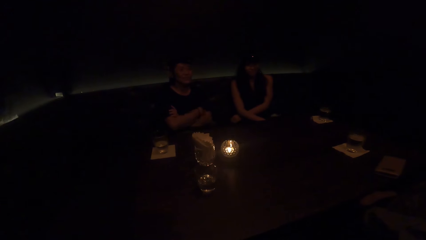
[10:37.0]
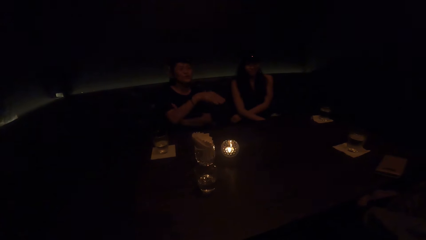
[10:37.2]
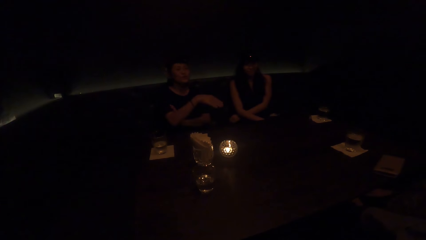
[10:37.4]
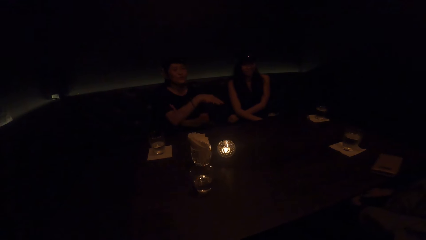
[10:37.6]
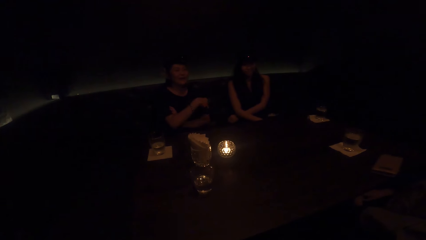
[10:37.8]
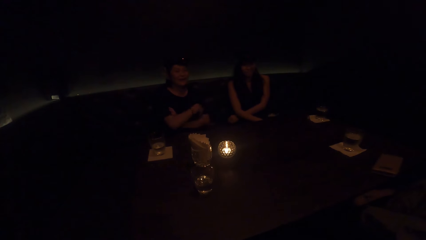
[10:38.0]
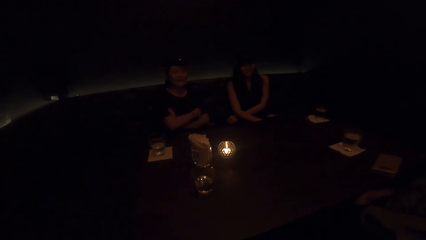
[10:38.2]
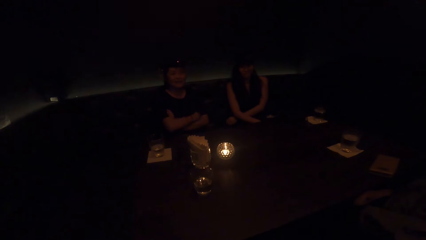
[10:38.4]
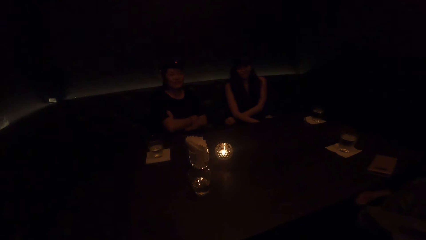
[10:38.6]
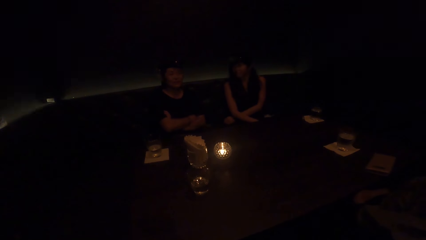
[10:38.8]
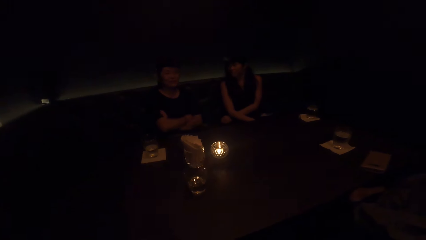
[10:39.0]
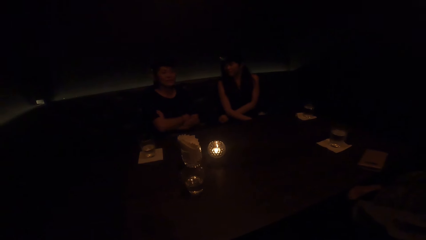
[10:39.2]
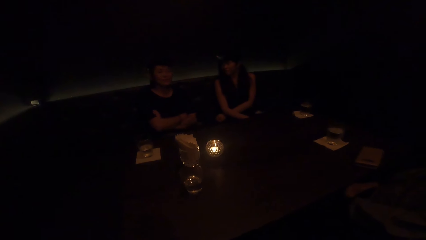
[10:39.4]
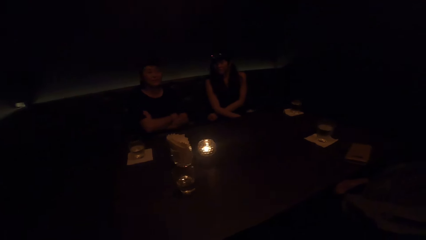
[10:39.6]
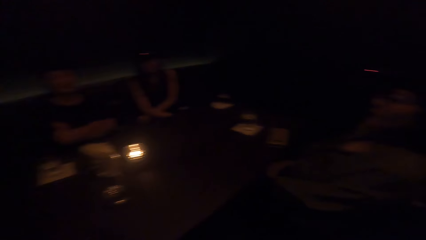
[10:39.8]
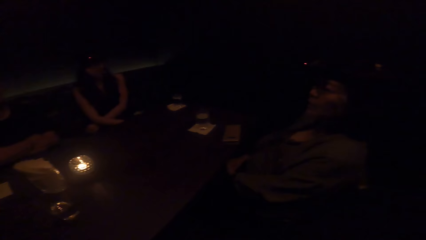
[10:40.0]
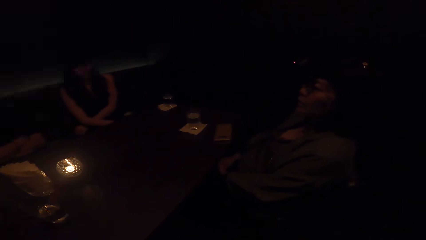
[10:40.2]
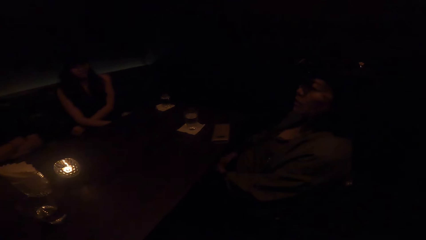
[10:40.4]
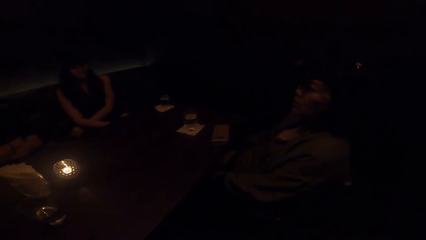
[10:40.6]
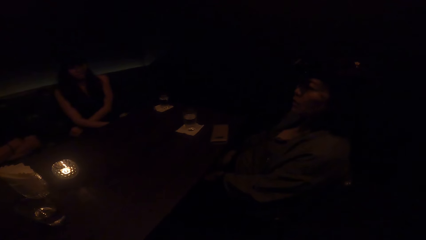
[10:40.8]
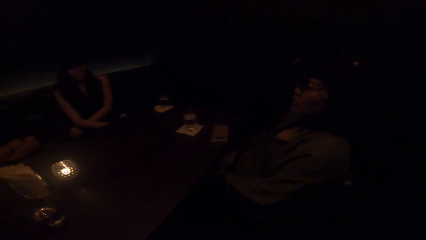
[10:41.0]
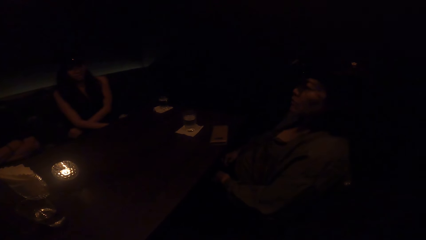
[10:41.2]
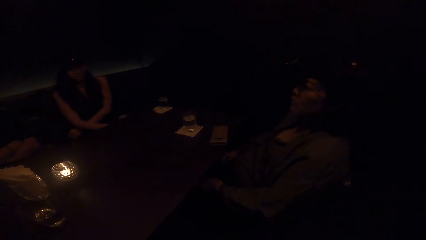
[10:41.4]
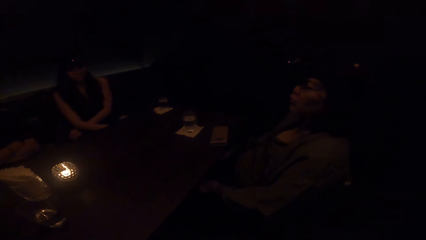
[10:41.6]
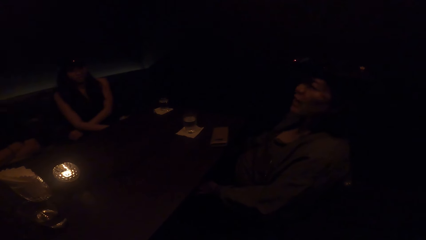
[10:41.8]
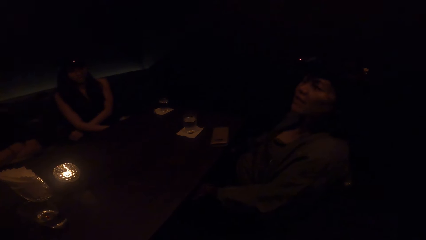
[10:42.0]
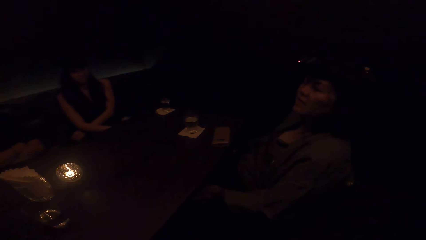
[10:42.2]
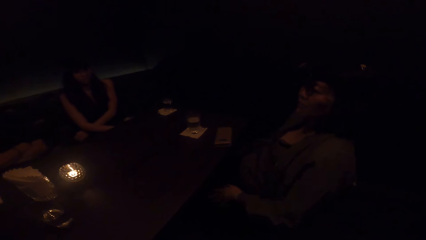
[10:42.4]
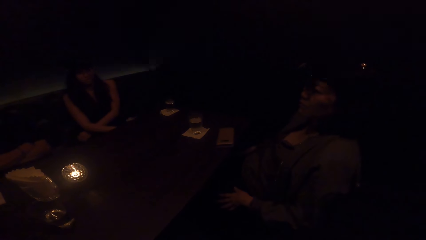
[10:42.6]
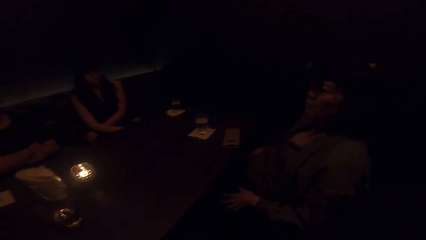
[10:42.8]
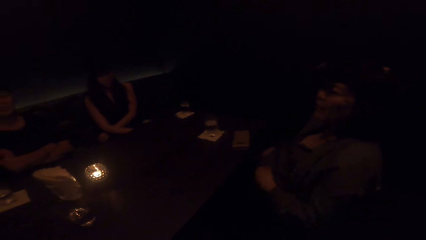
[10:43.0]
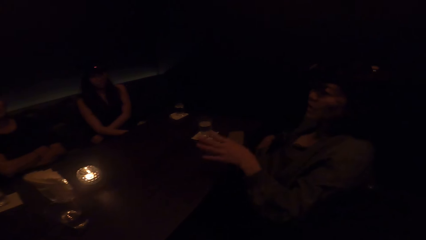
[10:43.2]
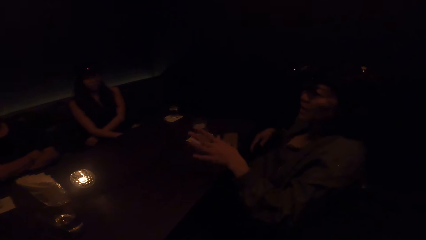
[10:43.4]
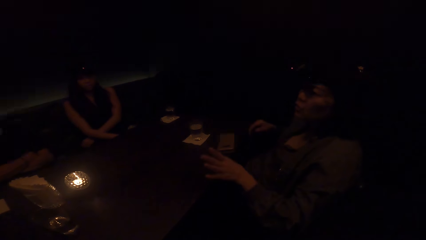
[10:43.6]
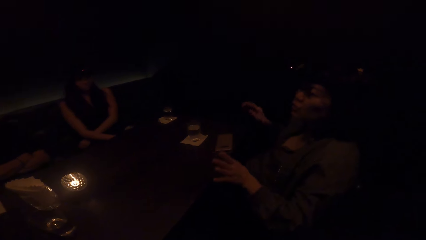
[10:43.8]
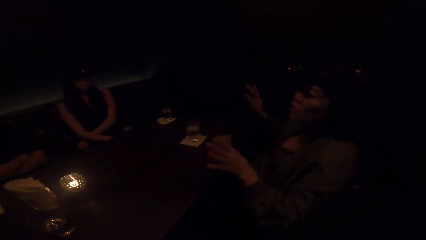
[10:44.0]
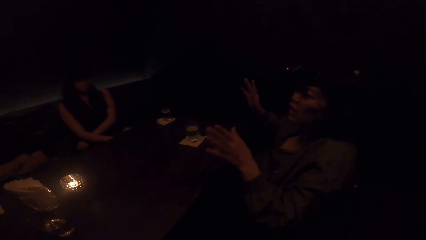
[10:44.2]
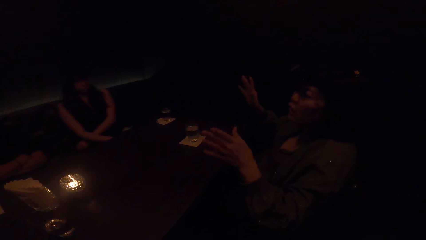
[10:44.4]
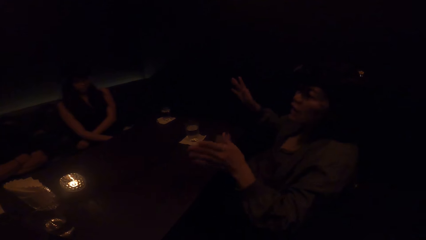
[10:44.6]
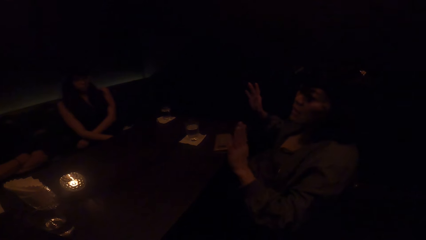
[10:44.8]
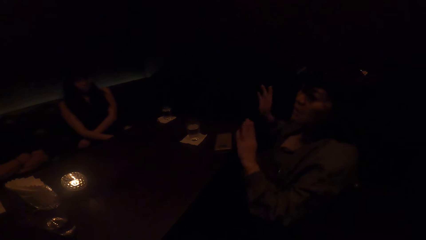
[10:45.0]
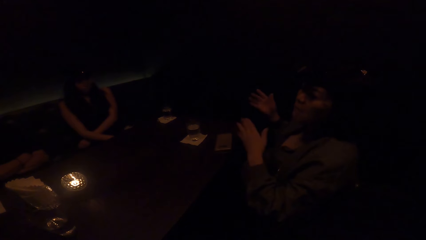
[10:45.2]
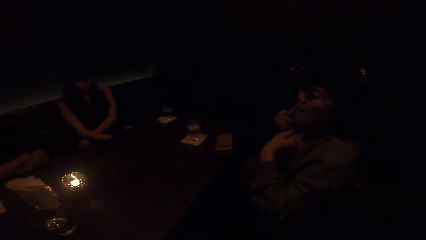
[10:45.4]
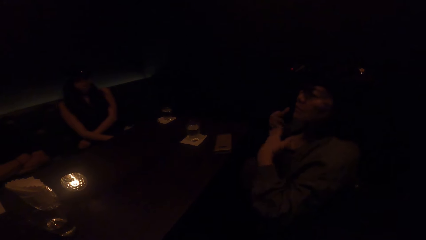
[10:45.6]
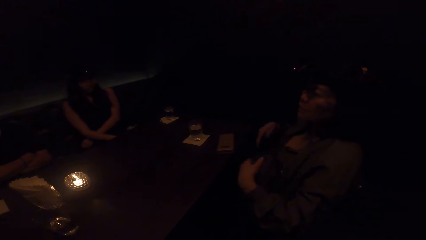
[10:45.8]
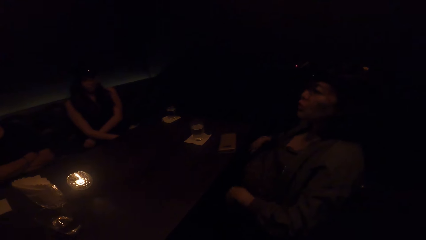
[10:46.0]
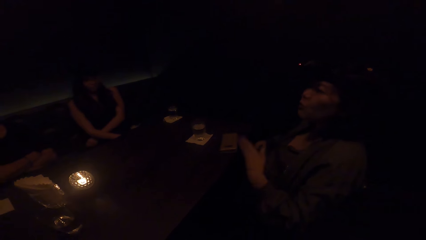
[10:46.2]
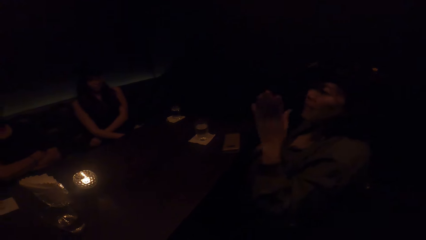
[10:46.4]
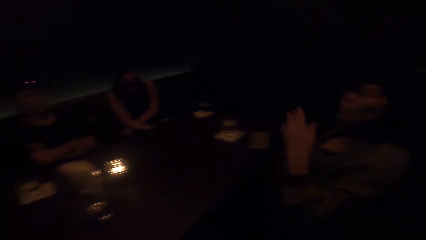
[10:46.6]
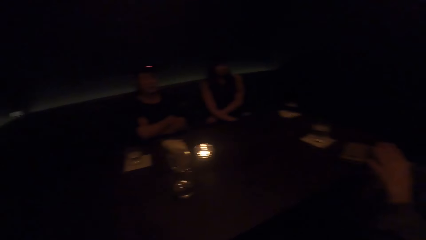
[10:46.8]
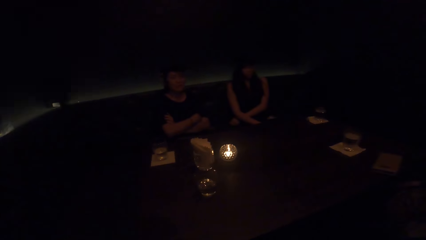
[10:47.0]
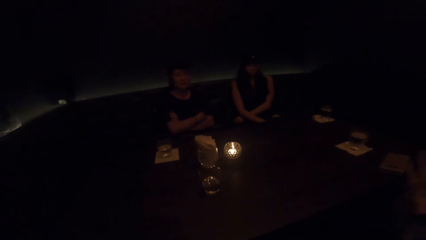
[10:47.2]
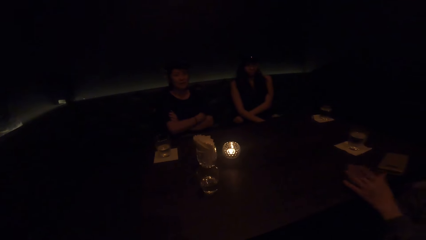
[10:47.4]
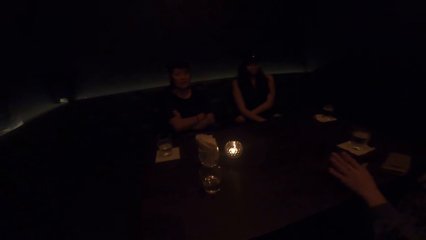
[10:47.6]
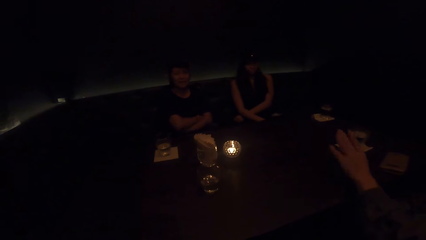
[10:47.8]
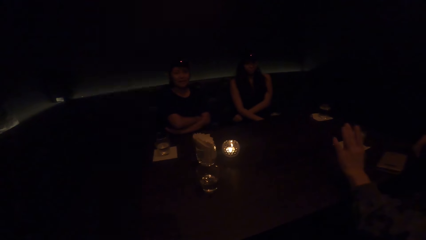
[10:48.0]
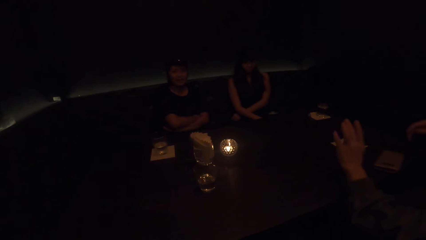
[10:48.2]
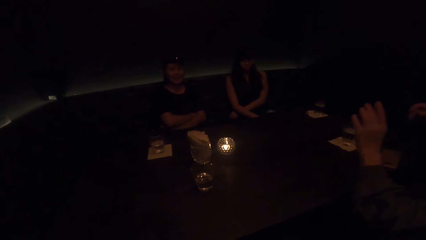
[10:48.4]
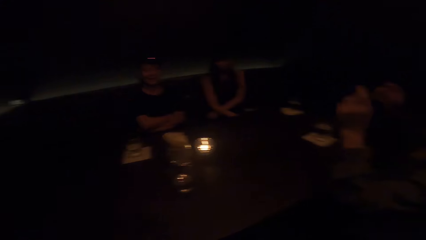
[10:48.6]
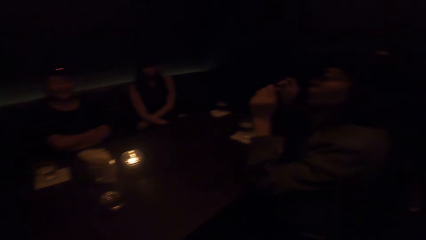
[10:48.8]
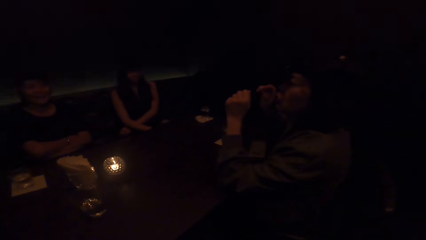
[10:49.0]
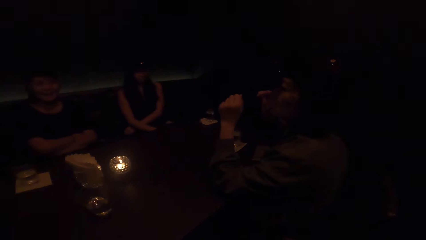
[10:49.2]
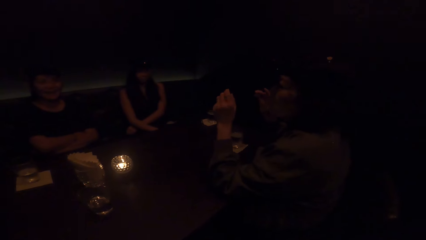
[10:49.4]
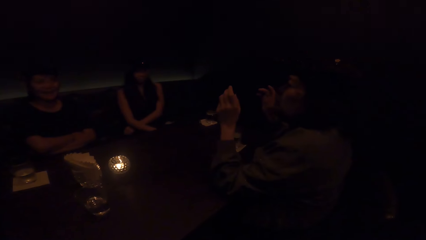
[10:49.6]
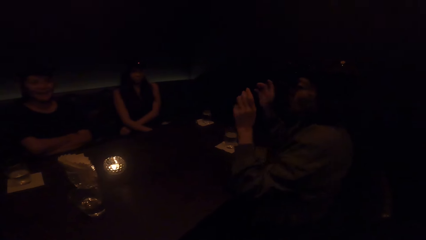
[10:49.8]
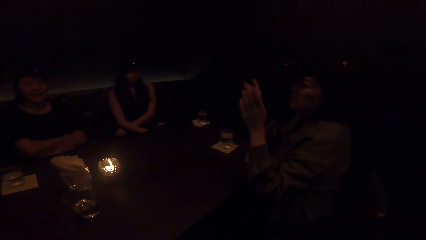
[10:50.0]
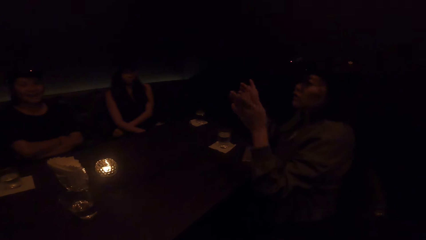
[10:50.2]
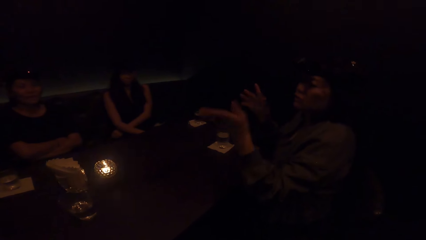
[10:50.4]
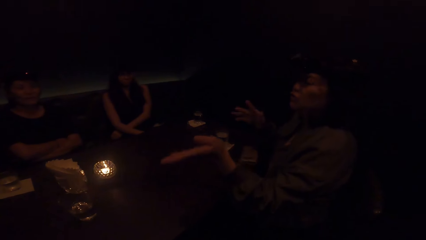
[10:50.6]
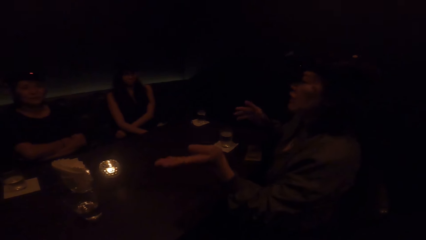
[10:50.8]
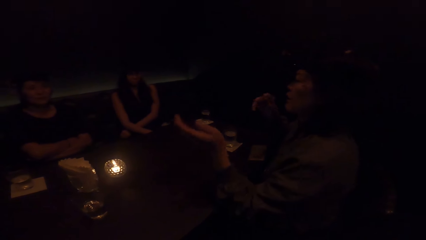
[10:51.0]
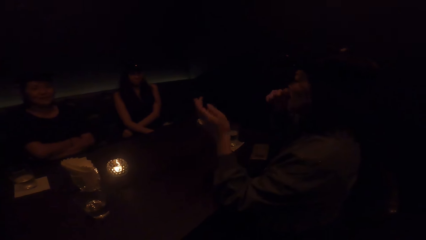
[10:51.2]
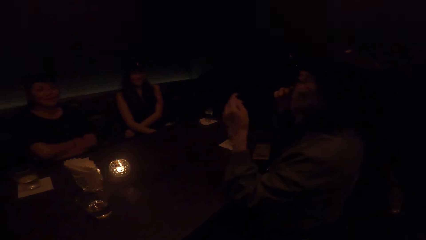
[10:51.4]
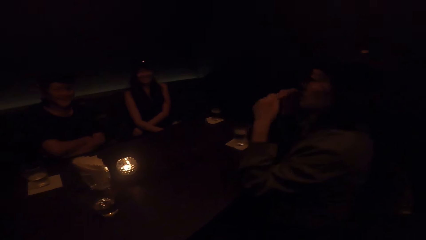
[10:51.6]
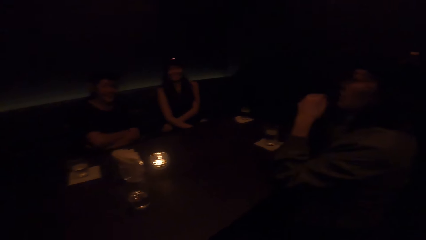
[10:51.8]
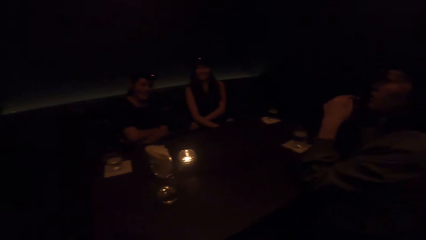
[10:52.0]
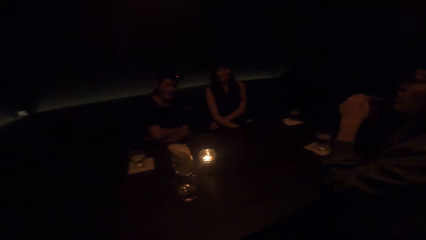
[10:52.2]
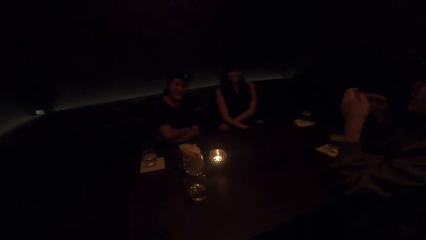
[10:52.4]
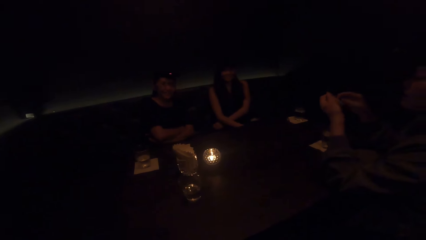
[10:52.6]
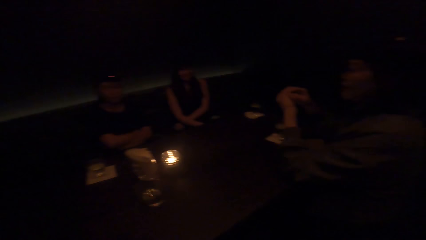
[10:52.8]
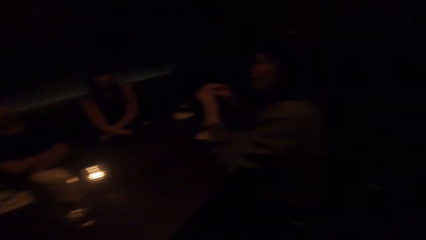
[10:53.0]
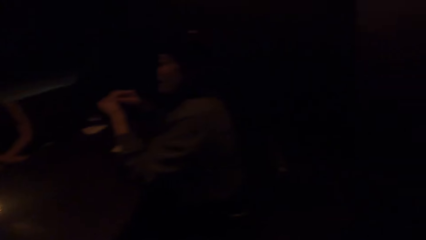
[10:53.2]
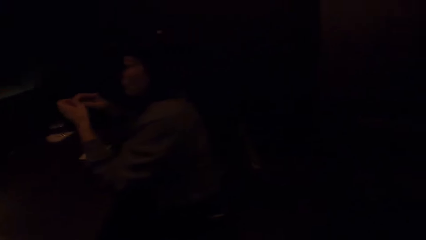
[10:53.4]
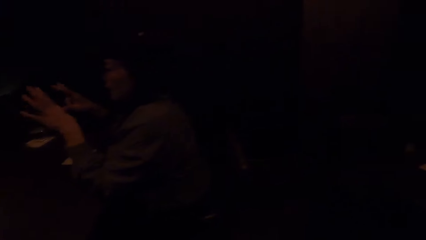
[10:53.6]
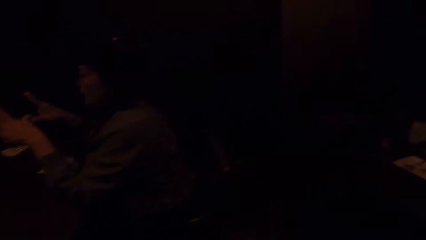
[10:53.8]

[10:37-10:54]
A woman makes a gesture with her right hand. A lady crosses hands. Another woman moves hands along the lap, talks and demonstrates with both hands. The second woman moves on the chair and rubs the nose.
